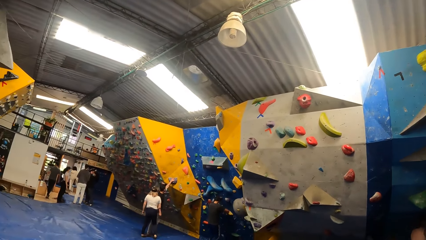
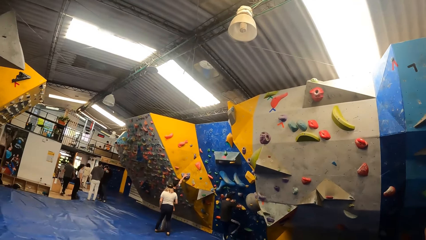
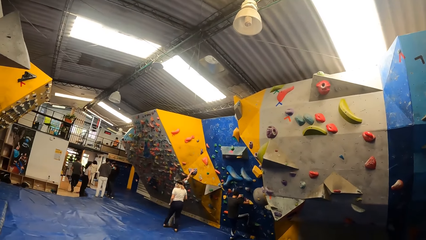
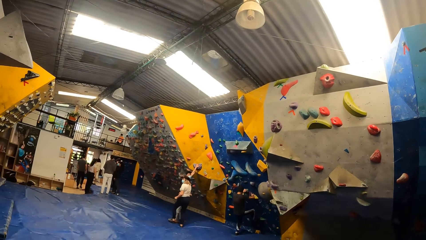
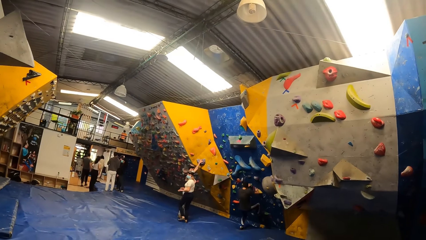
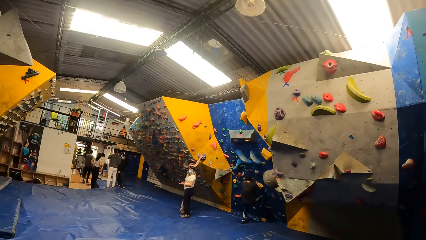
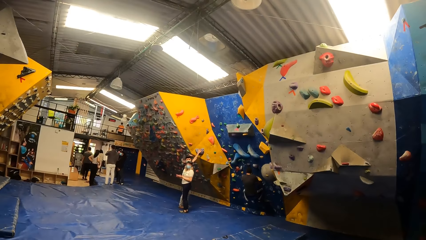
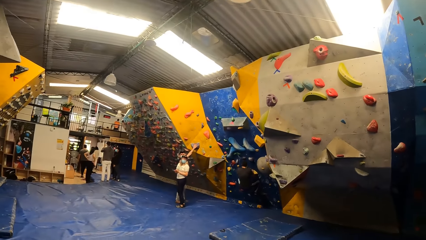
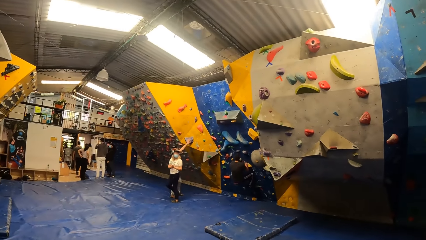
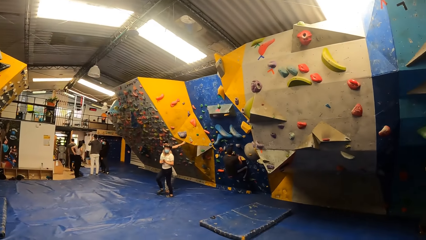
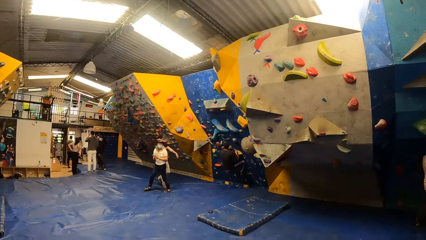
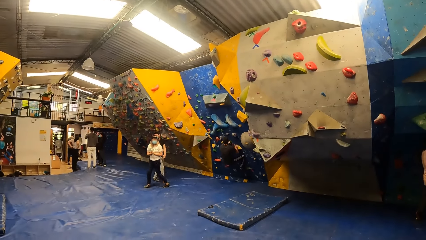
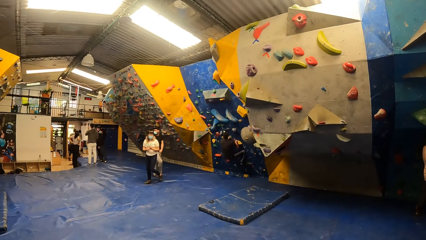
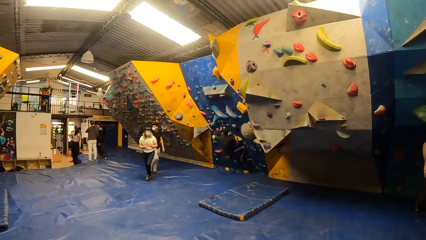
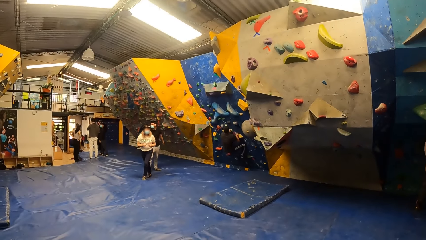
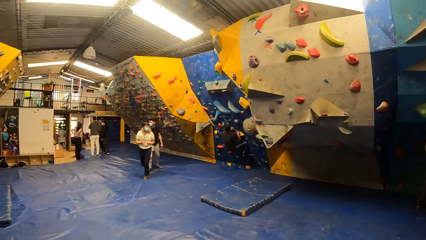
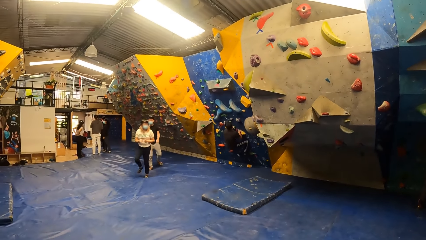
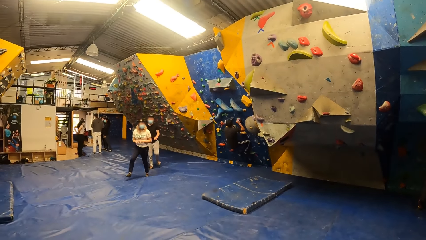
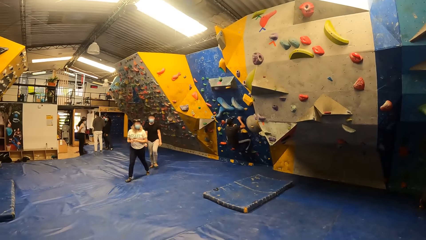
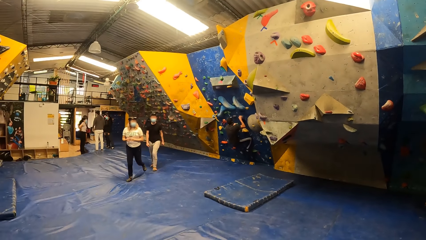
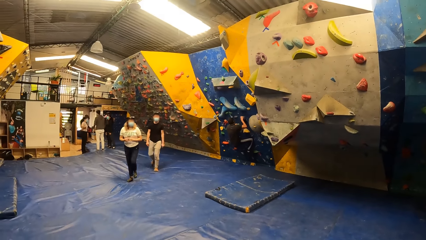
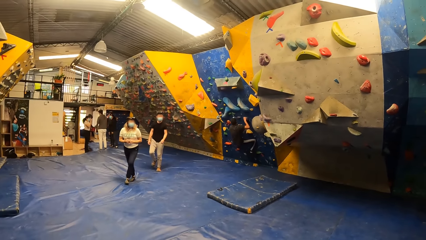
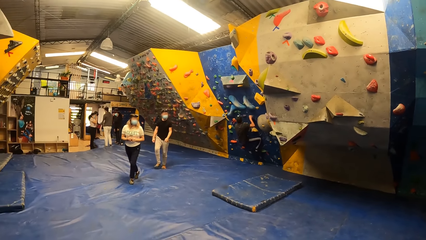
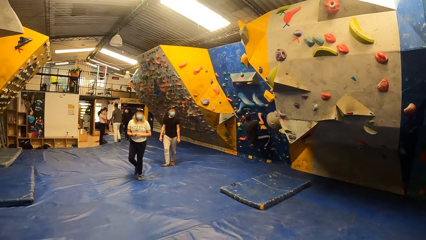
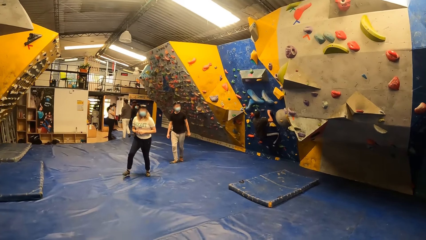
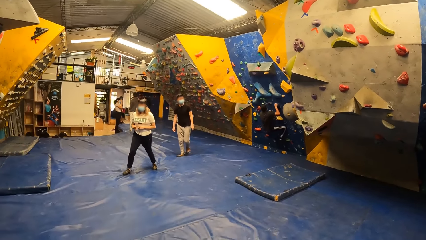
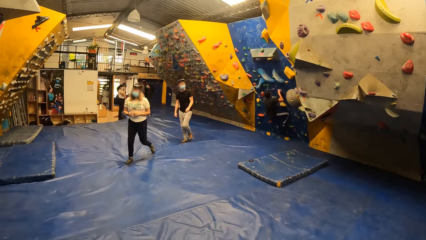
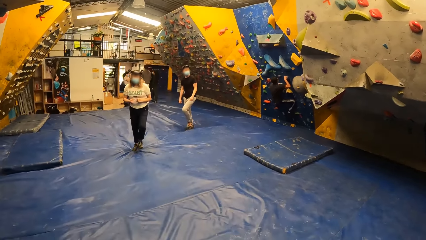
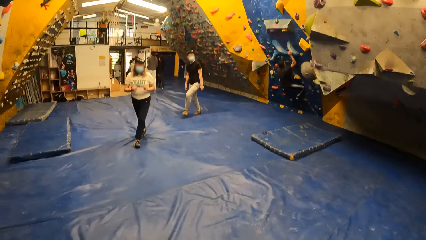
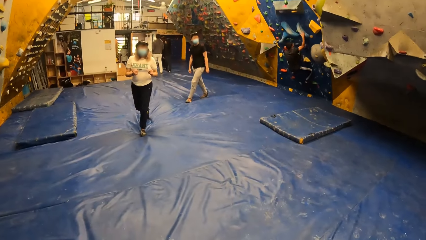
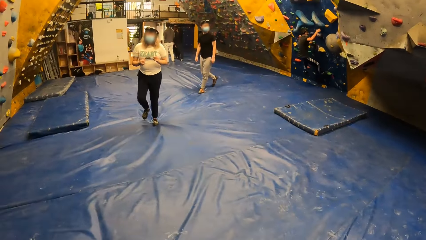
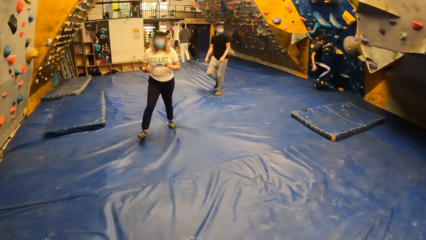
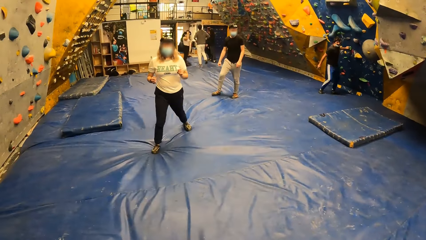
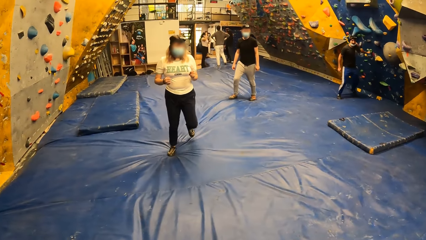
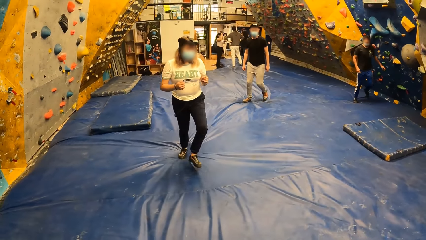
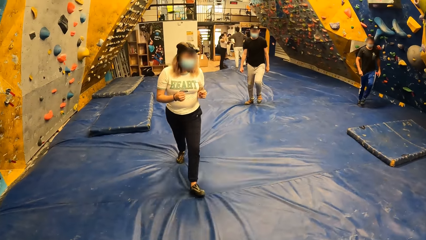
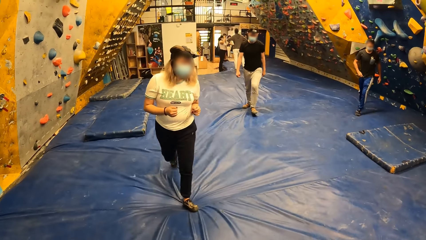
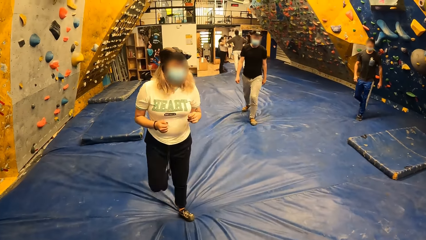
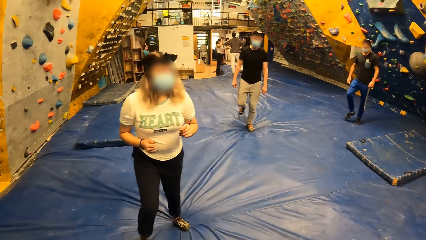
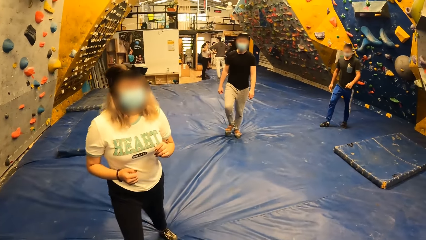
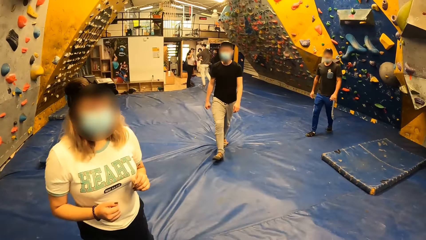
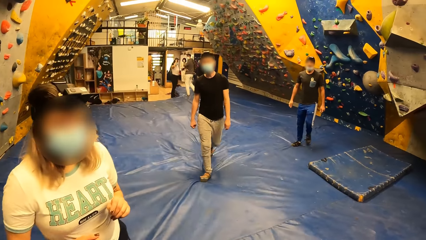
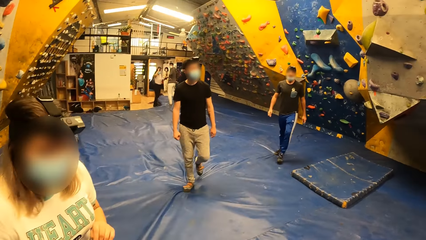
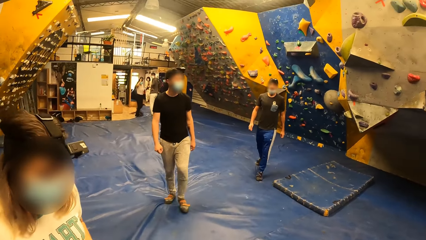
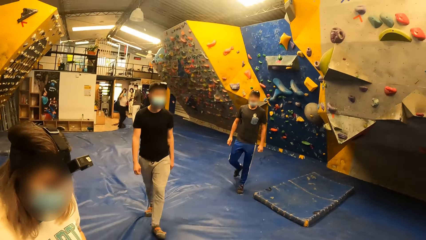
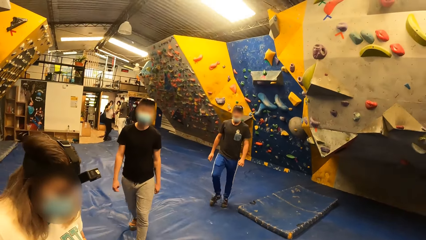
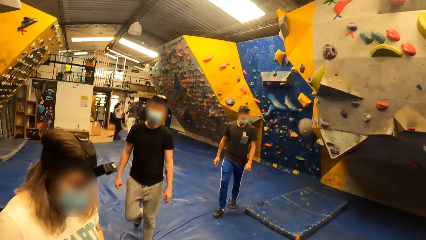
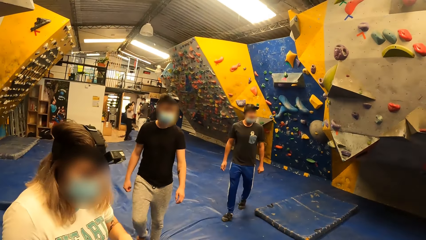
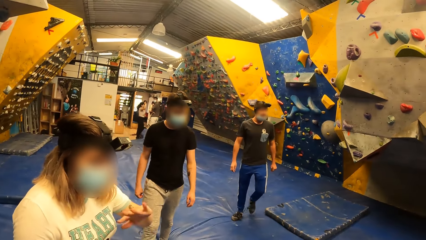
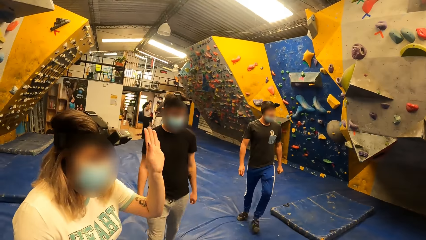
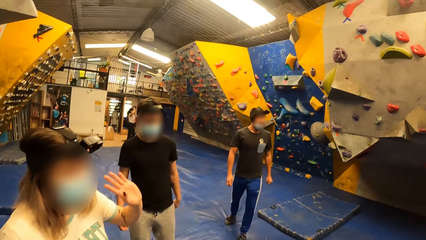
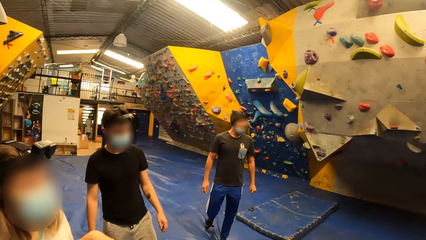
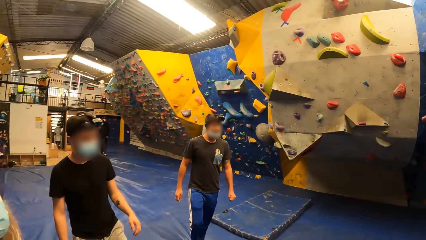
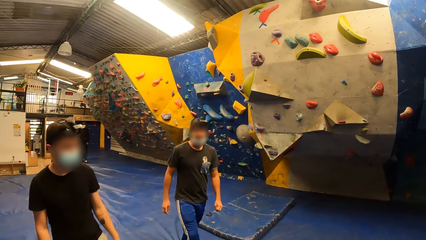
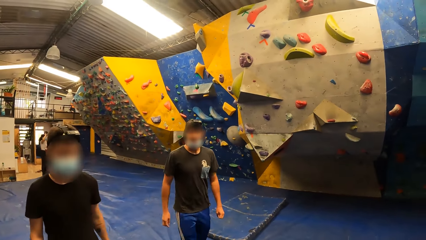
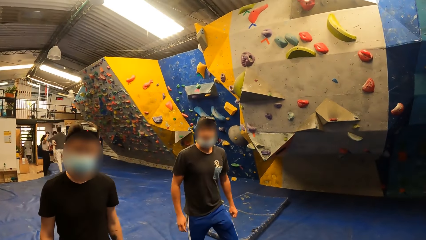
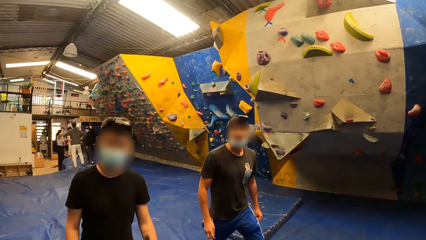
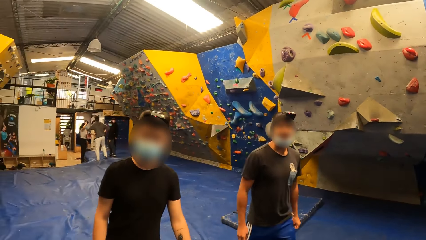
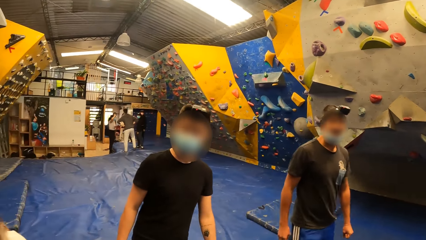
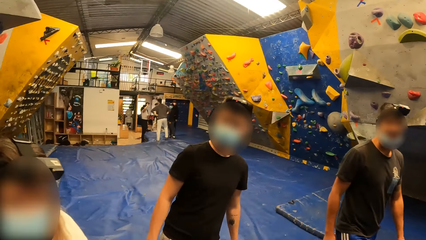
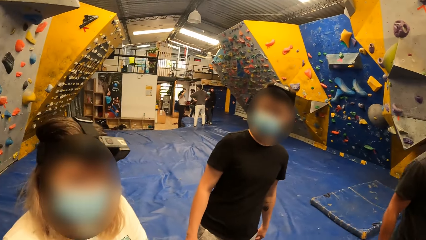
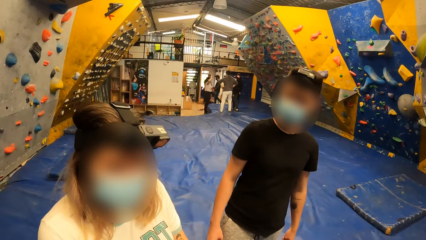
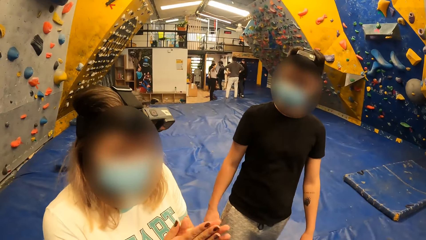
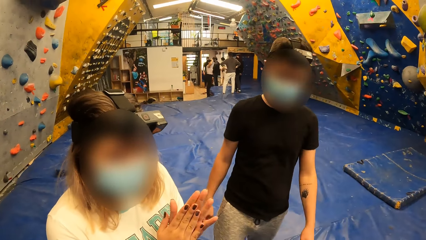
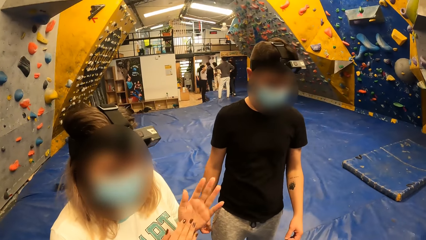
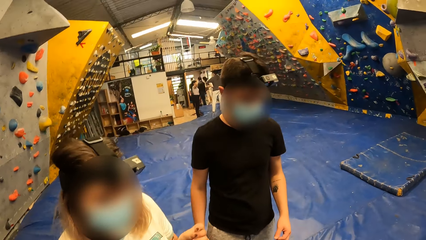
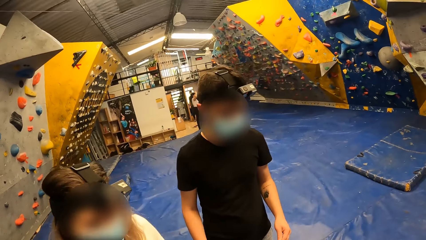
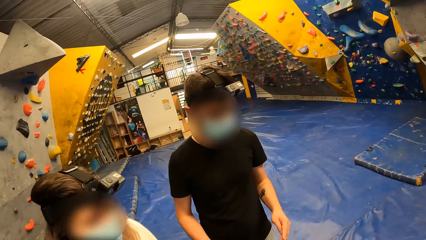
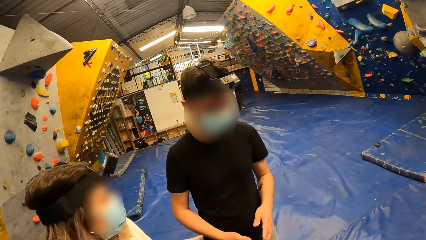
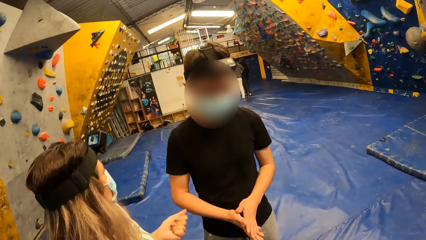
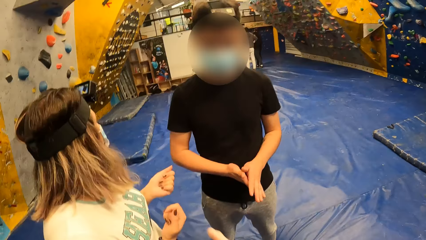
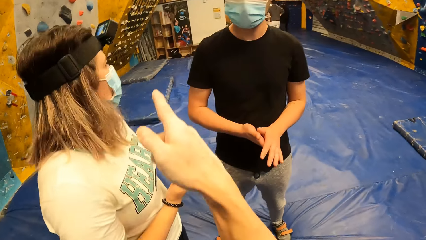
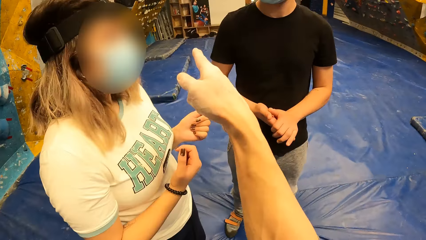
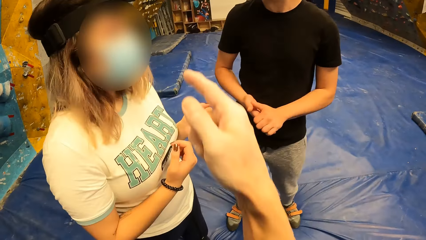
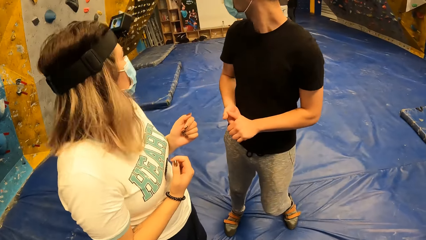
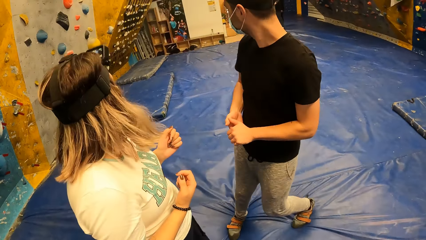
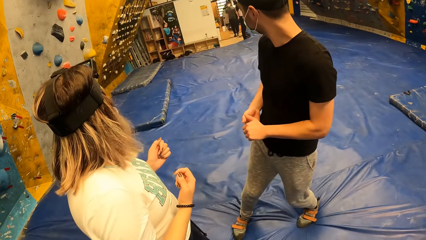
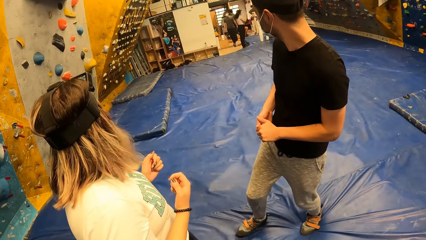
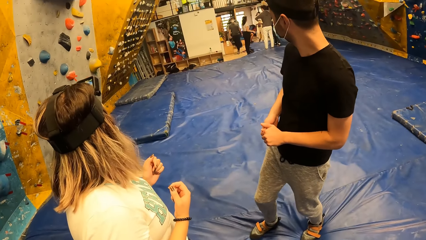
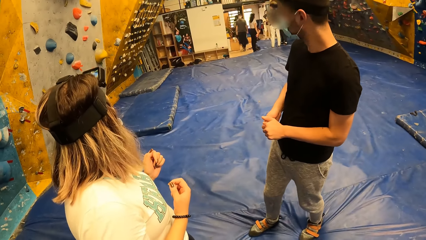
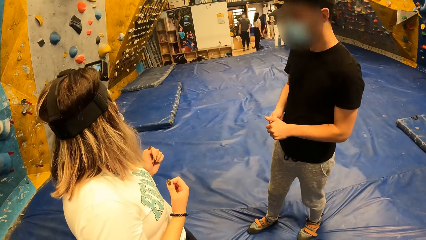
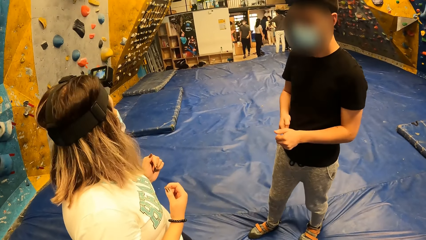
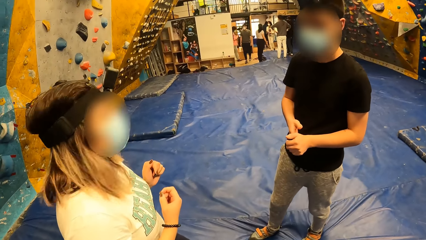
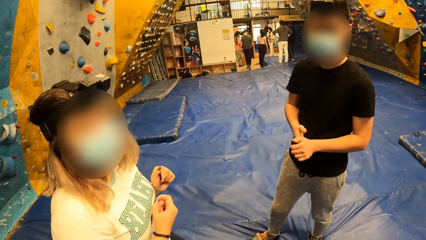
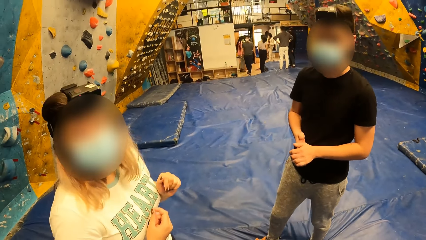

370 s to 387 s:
A man climbs the bouldering wall with both hands and legs. The man jumps down from the bouldering wall. A woman interacts with the camera wearer. The woman talks to the camera wearer. The woman illustrates something to the camera wearer. The camera wearer interacts with another man and the woman. They point to the side.
